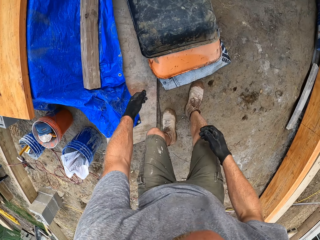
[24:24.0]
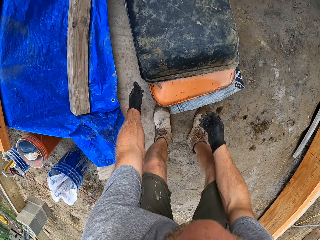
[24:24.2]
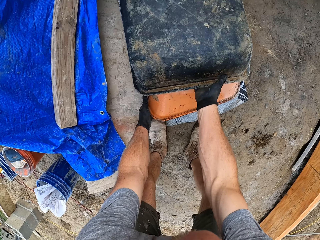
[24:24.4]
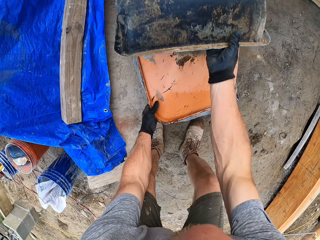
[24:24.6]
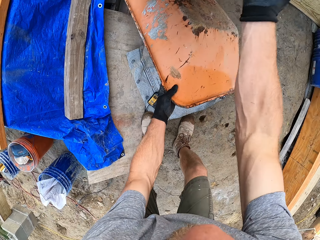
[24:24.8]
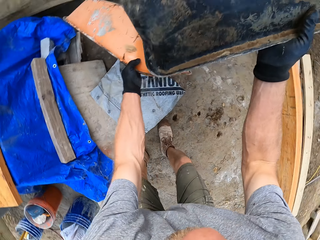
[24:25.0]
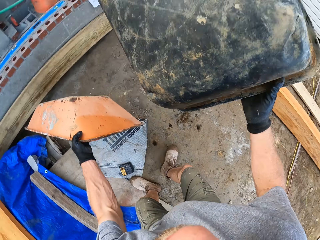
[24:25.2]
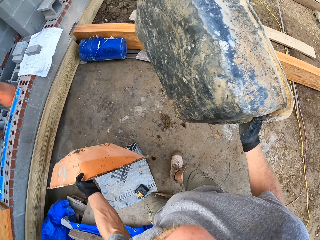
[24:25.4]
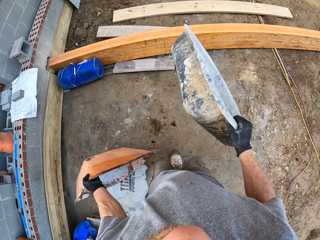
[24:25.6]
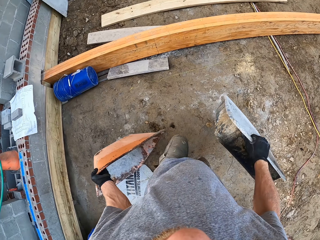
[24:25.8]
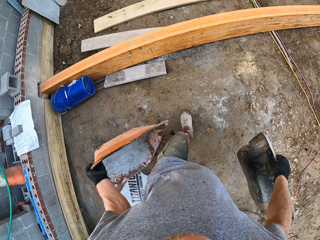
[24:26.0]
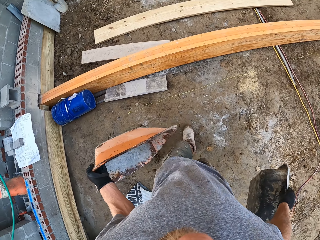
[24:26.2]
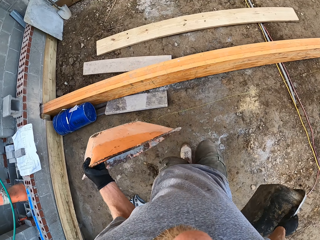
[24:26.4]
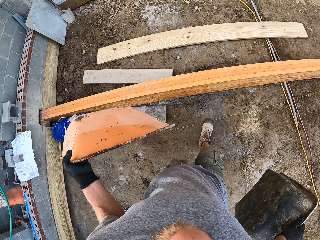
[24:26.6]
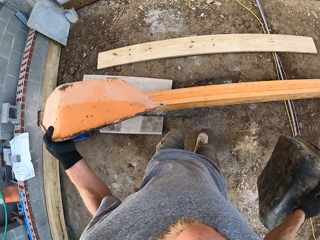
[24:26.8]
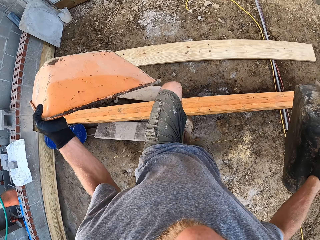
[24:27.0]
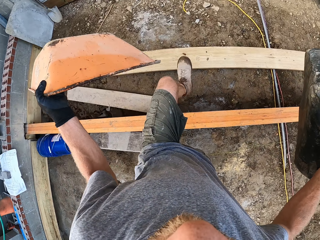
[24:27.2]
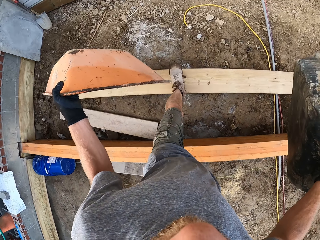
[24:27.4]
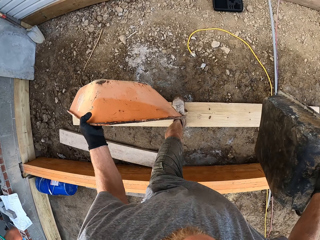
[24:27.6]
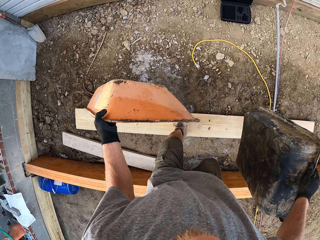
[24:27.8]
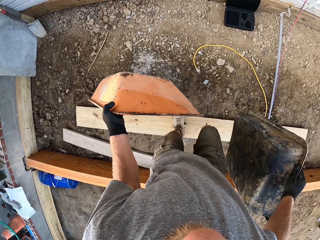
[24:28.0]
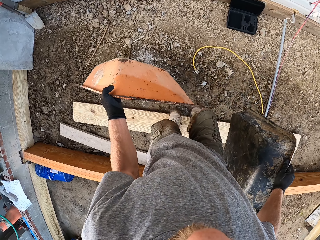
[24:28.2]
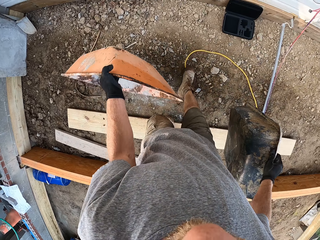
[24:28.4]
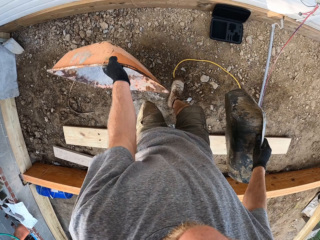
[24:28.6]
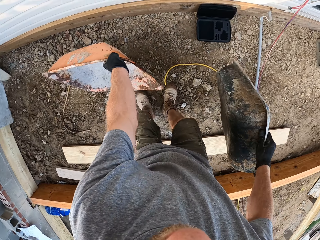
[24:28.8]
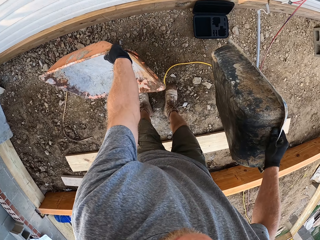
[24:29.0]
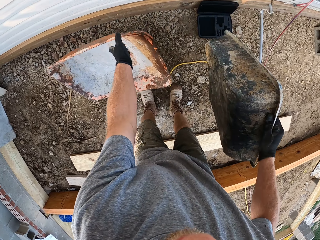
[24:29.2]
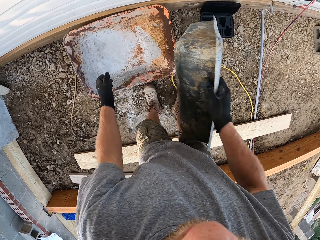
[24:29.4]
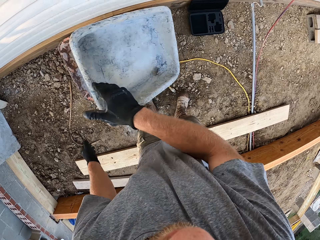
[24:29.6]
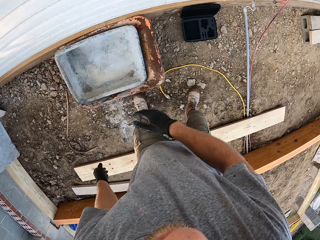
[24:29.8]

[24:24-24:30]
The camera wearer picks up two wheelbarrow pans on the ground. He walks around the construction site. He places one of the pans on the ground beside a plastic wall.

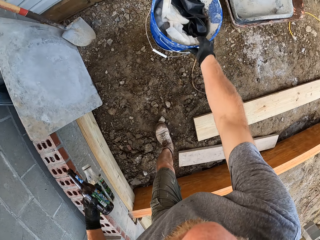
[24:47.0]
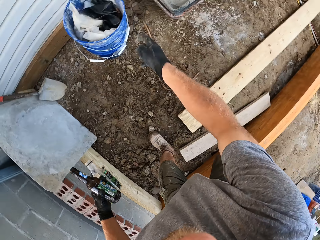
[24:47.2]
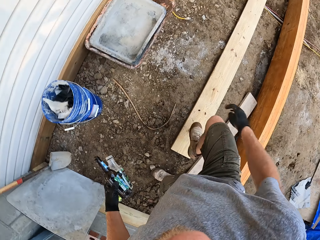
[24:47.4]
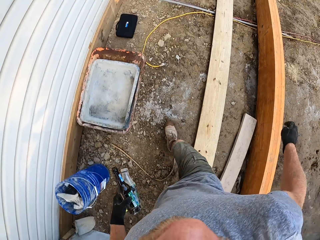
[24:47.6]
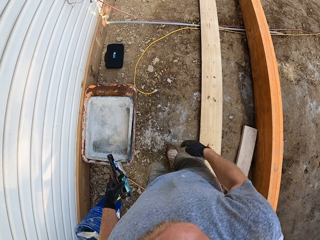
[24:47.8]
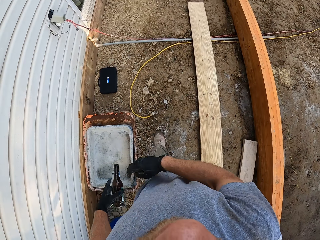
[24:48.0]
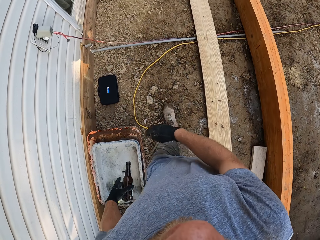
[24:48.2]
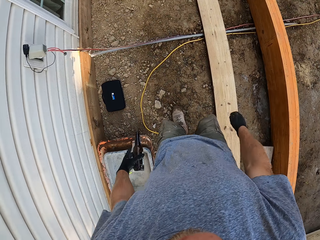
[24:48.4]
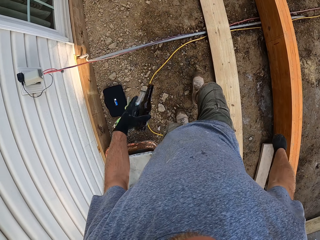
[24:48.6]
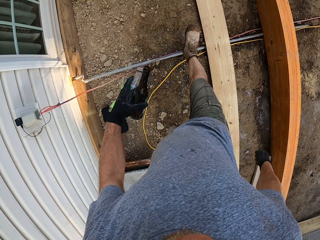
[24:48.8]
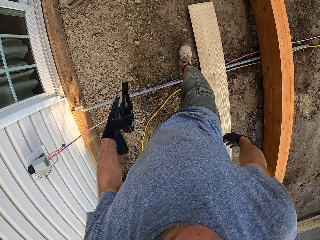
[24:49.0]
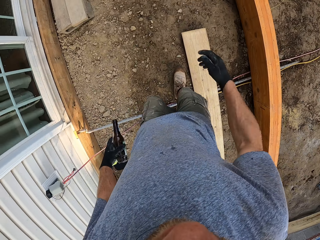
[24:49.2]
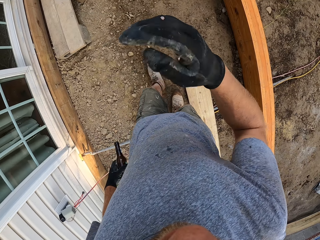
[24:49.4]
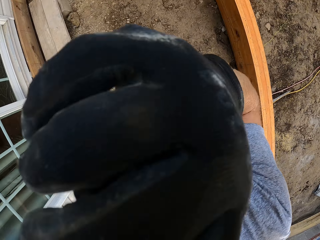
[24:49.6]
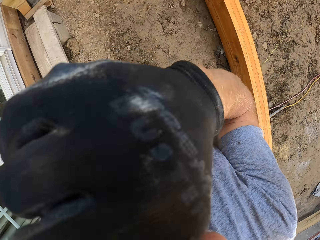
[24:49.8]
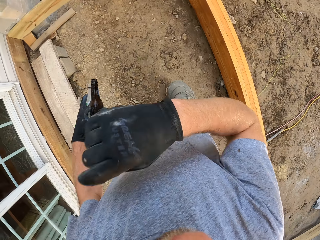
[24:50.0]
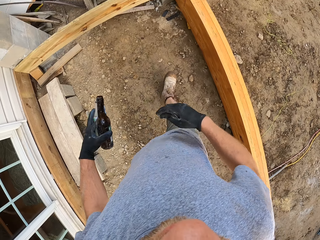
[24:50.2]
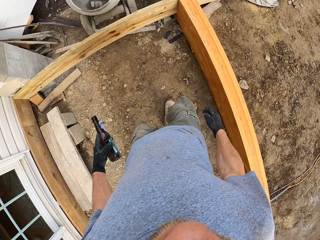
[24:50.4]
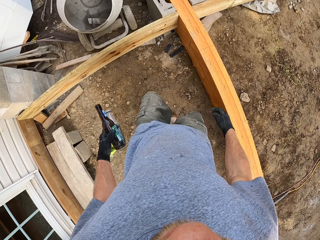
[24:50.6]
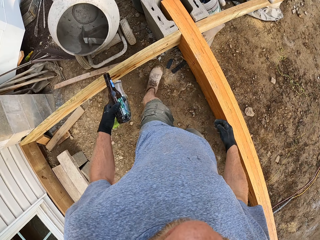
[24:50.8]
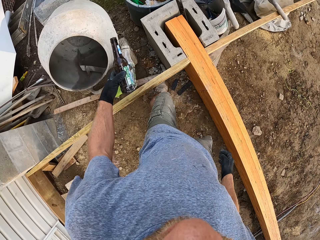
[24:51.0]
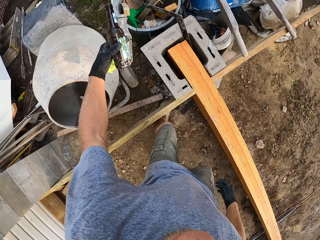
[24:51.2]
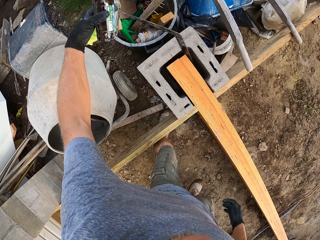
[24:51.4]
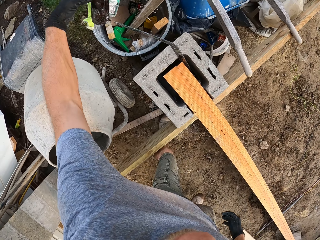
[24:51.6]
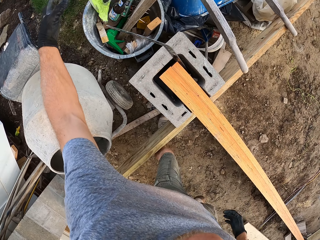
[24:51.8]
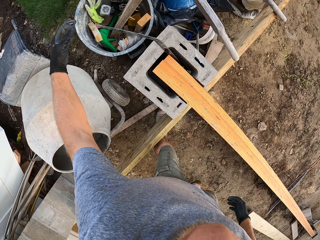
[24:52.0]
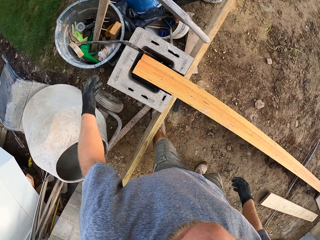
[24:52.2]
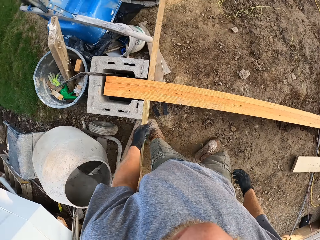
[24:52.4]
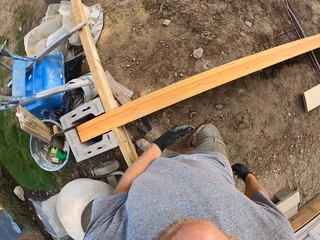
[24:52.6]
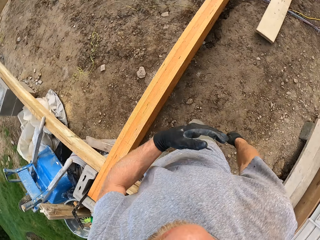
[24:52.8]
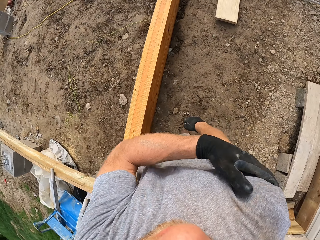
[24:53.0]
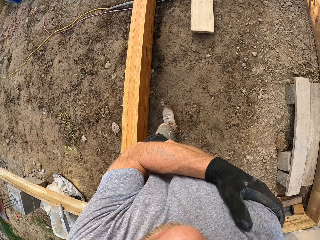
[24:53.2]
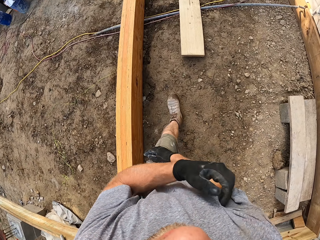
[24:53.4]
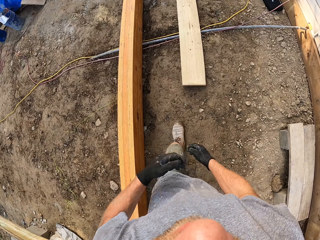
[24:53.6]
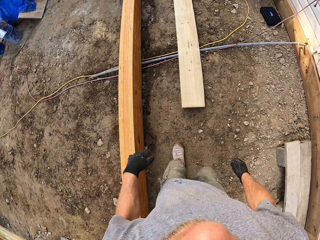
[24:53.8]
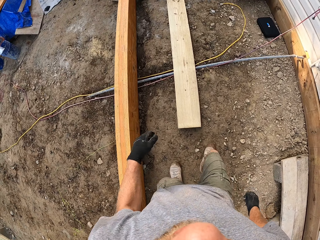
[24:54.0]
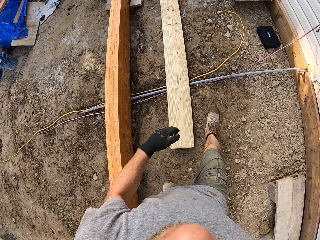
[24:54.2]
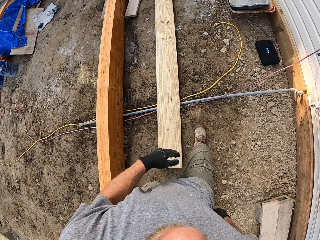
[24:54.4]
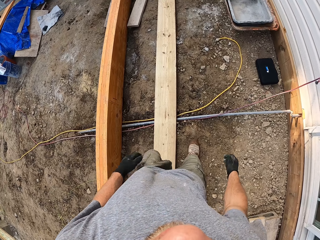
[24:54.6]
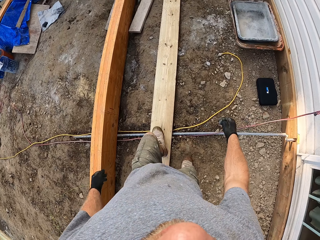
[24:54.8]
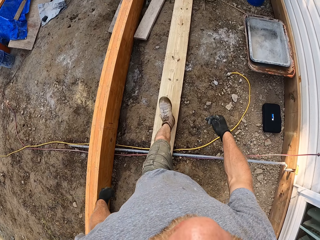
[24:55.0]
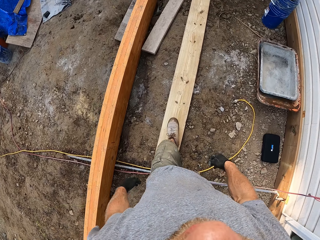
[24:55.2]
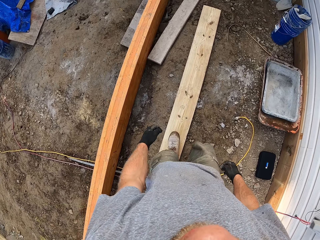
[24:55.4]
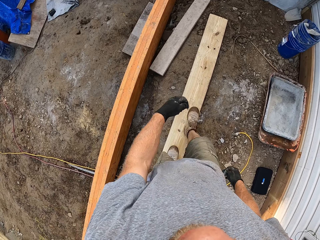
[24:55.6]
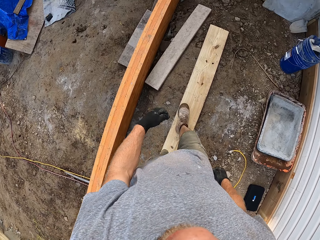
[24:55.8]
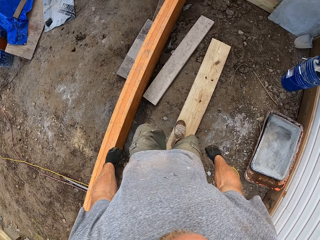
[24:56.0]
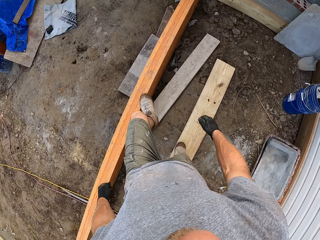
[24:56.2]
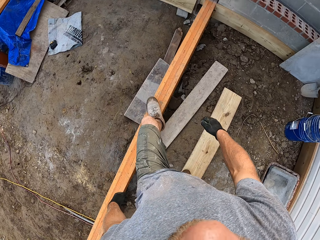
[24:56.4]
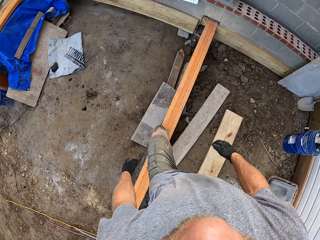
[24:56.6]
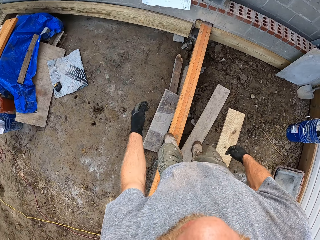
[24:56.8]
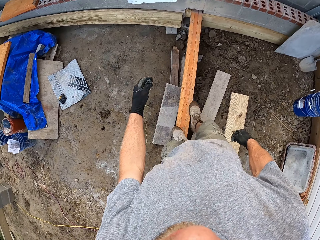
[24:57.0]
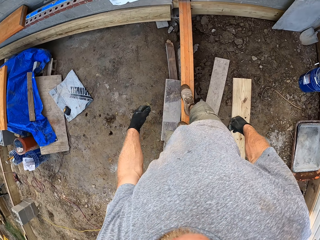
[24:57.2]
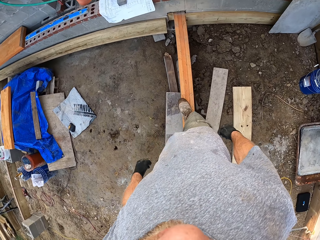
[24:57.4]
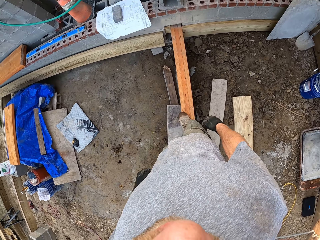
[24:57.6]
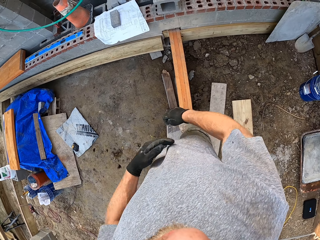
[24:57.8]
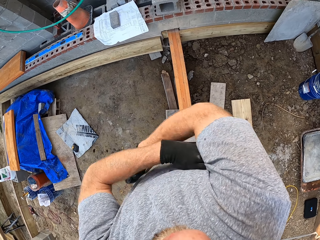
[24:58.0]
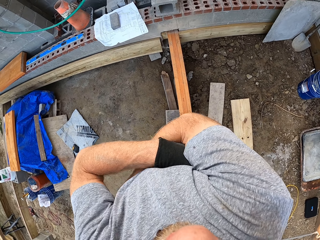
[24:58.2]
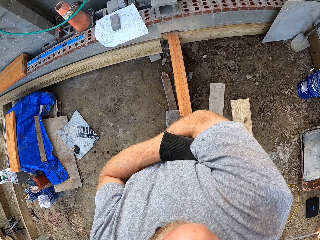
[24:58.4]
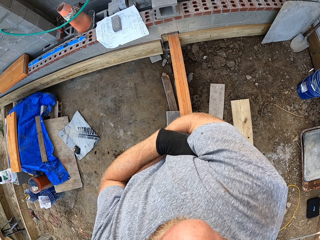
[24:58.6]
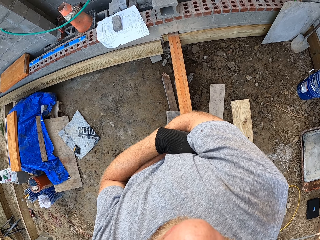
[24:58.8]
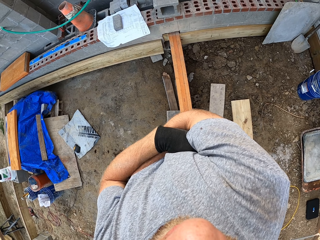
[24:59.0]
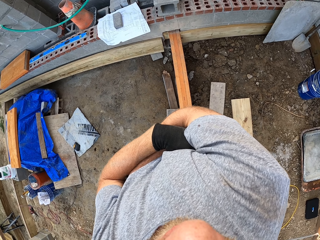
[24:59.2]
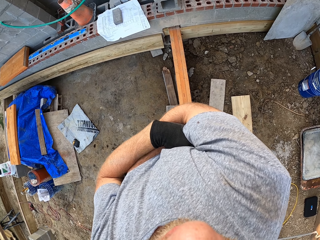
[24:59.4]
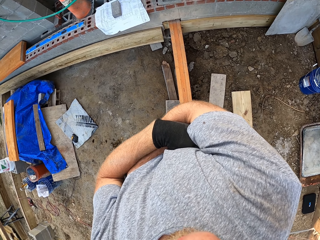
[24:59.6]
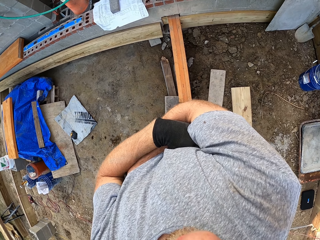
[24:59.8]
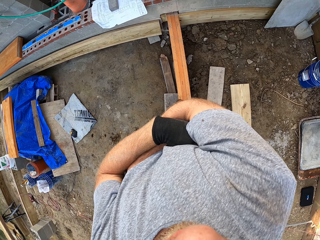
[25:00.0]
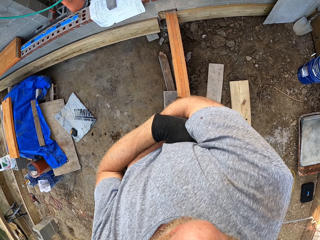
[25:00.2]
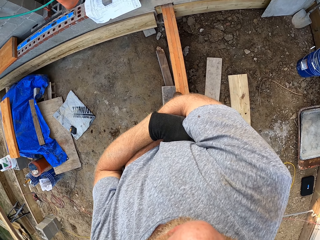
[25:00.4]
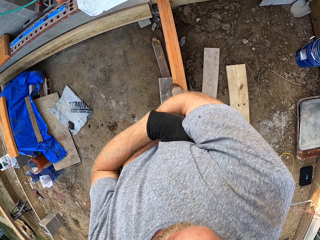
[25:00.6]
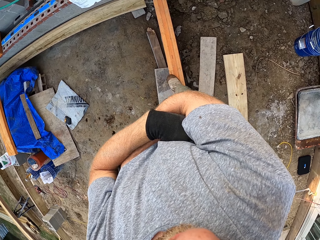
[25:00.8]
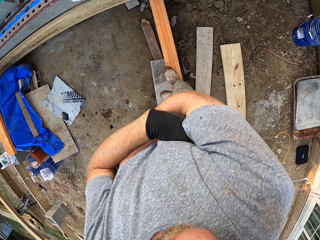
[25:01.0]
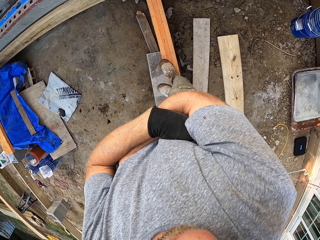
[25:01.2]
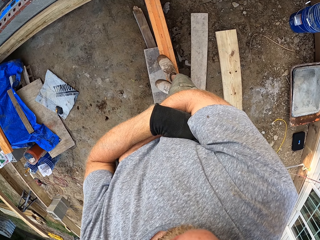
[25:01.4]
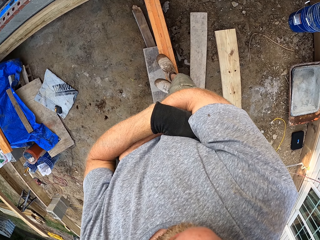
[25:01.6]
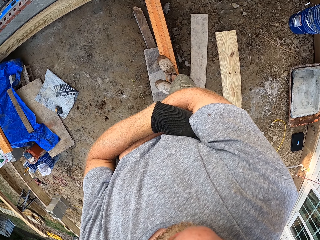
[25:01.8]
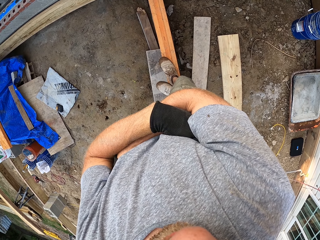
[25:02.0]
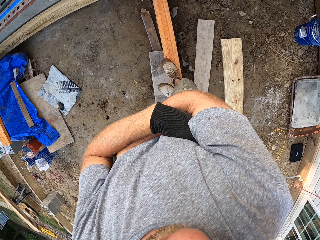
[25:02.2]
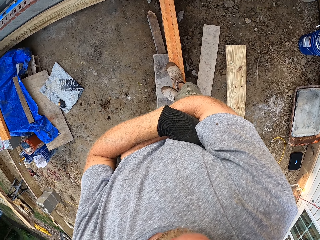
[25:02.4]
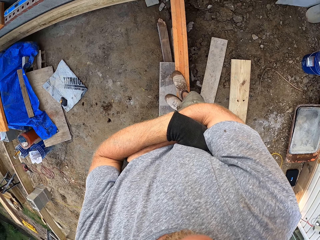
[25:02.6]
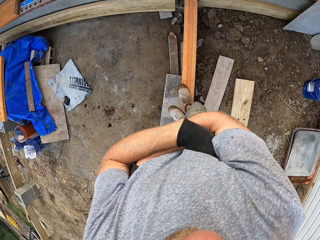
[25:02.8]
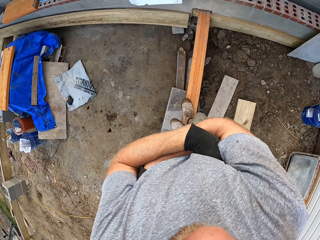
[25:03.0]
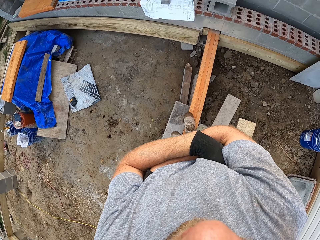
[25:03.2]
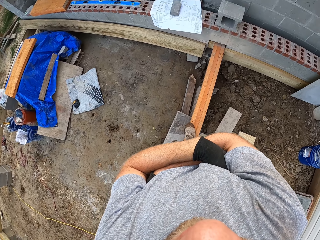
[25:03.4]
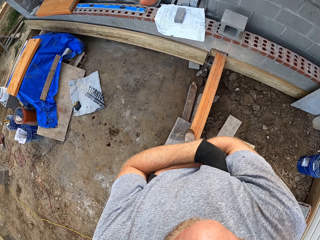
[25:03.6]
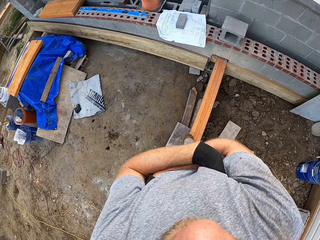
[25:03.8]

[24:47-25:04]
The camera wearer throws a pile of buckets on the ground beside the plastic wall. He walks towards a waste bin. He raises his right hand to his face. He drops the bottles in the waste bin. He walks towards the pile of buckets. He rubs his right shoulder with his left hand. He scratches his hands. He walks around the construction site. He climbs on the plank frame. He folds his arms. He looks around the construction site.
